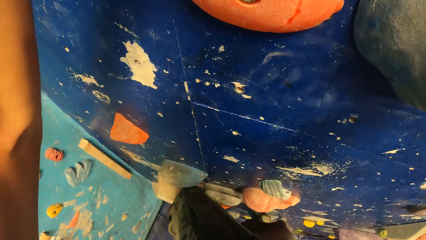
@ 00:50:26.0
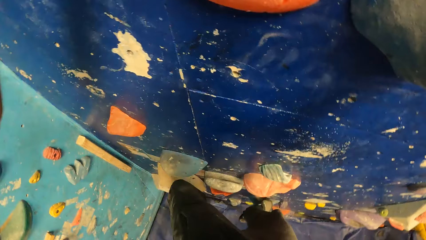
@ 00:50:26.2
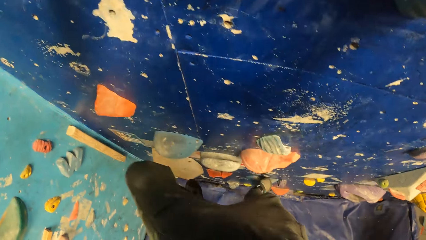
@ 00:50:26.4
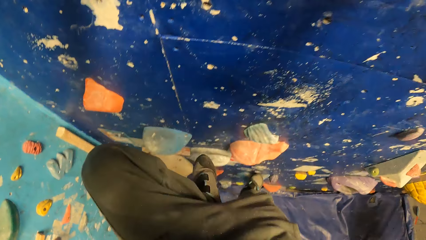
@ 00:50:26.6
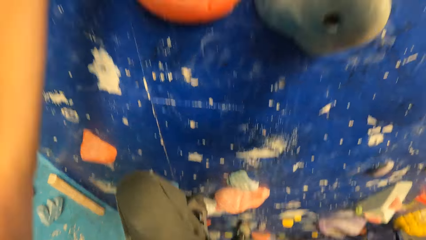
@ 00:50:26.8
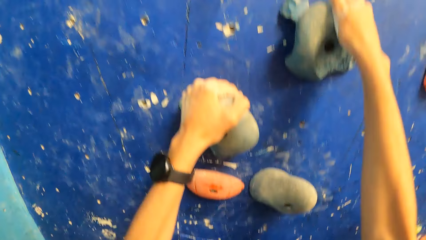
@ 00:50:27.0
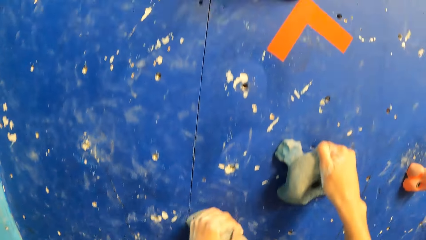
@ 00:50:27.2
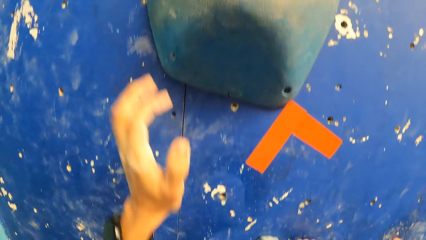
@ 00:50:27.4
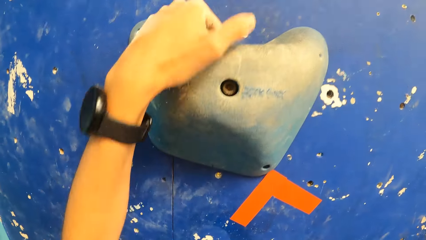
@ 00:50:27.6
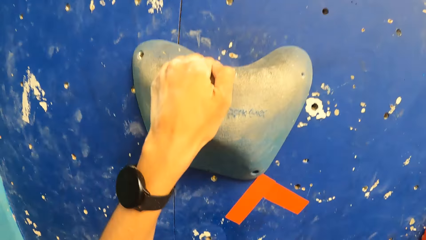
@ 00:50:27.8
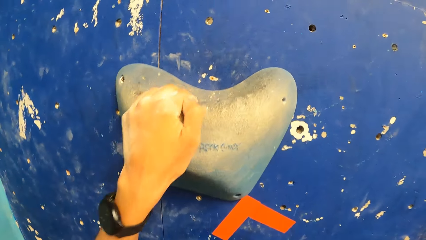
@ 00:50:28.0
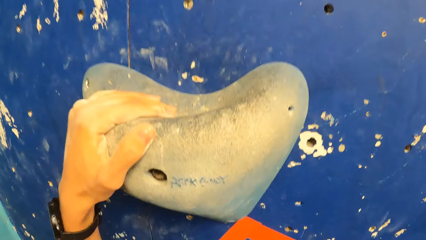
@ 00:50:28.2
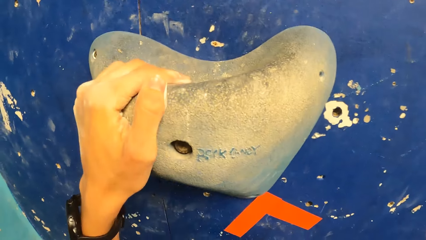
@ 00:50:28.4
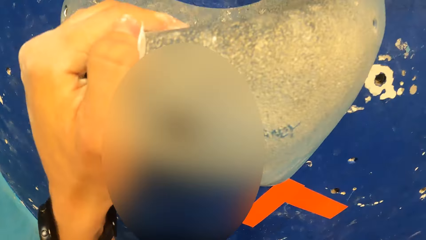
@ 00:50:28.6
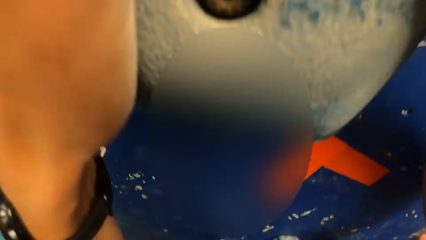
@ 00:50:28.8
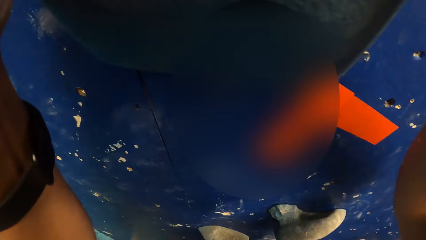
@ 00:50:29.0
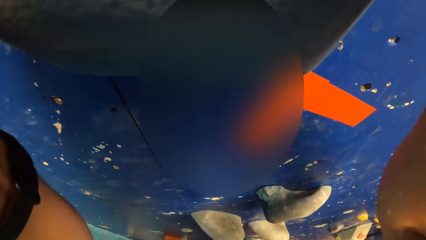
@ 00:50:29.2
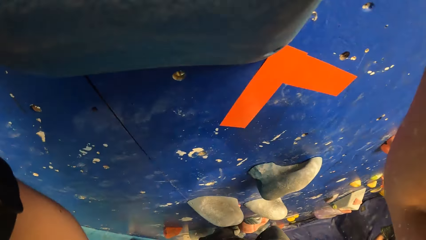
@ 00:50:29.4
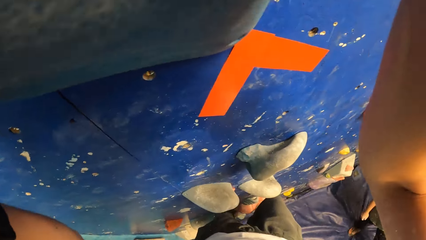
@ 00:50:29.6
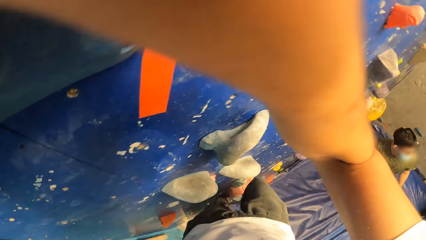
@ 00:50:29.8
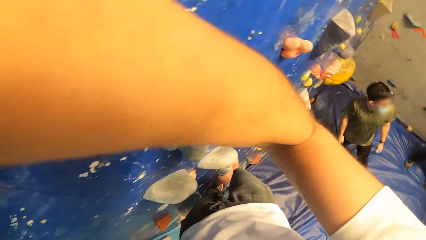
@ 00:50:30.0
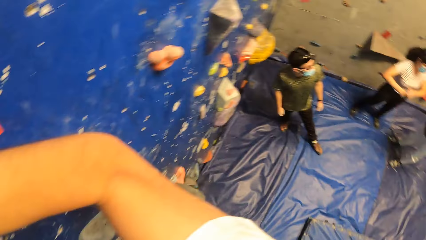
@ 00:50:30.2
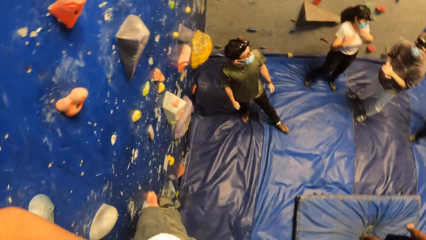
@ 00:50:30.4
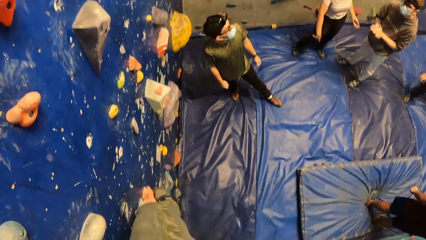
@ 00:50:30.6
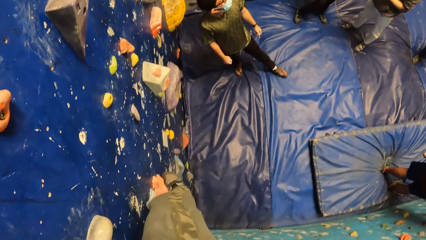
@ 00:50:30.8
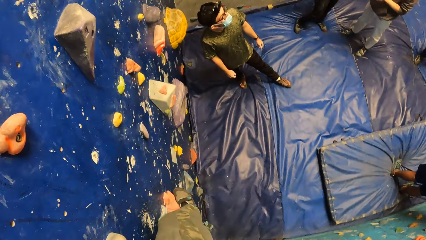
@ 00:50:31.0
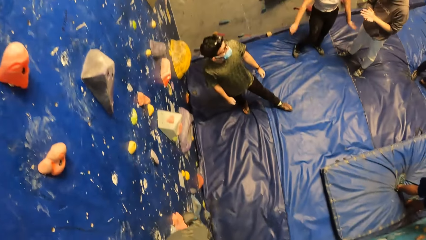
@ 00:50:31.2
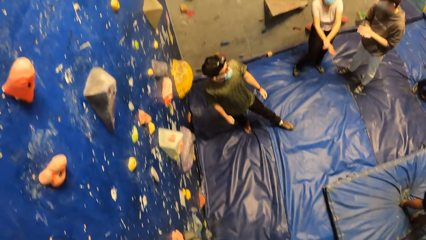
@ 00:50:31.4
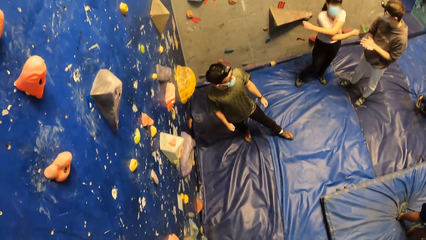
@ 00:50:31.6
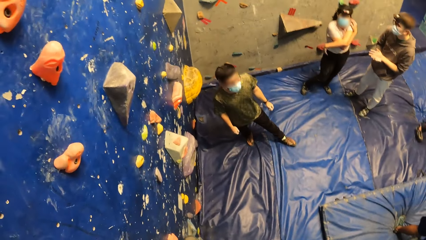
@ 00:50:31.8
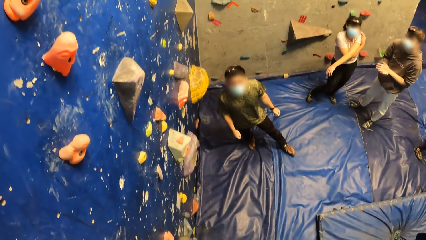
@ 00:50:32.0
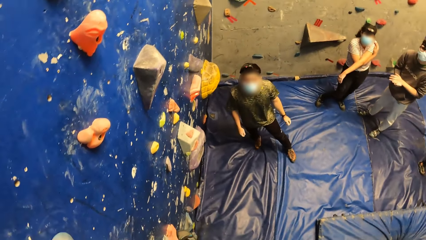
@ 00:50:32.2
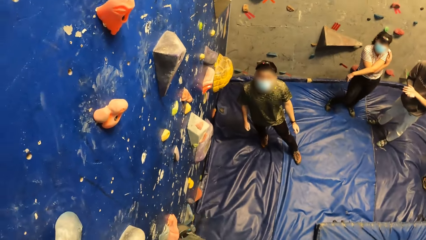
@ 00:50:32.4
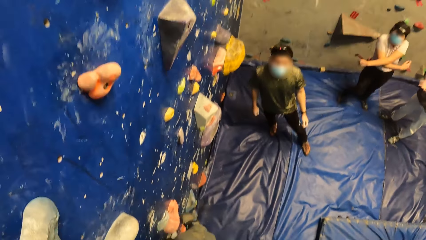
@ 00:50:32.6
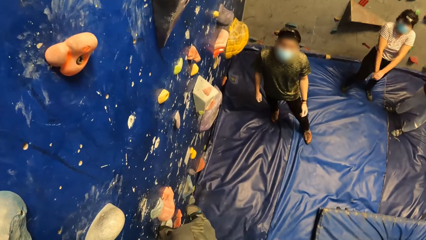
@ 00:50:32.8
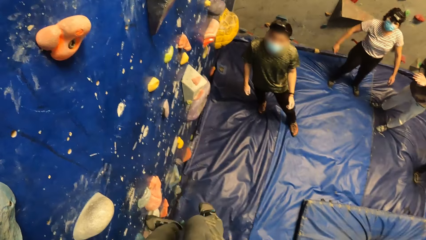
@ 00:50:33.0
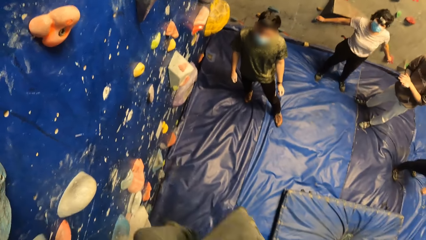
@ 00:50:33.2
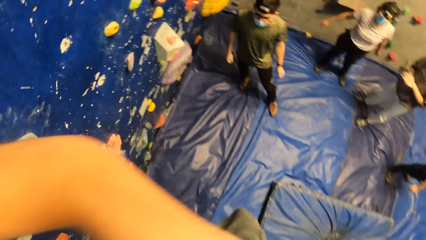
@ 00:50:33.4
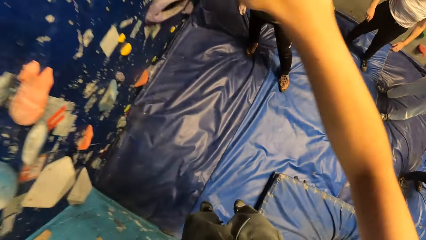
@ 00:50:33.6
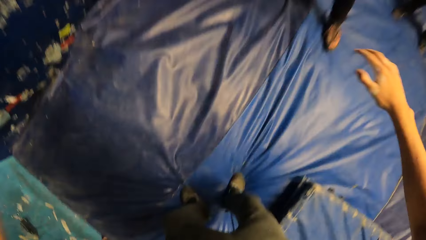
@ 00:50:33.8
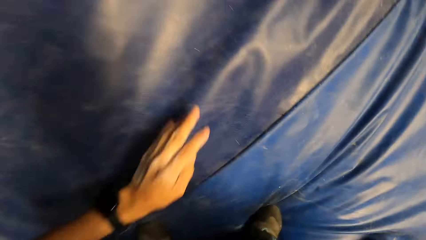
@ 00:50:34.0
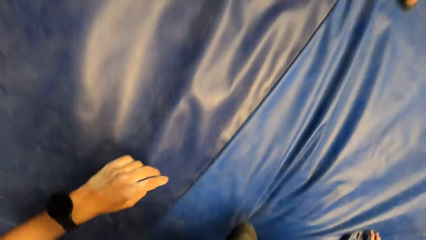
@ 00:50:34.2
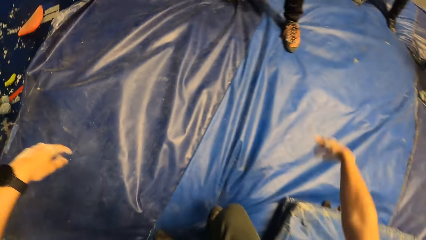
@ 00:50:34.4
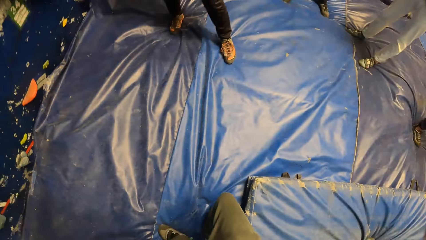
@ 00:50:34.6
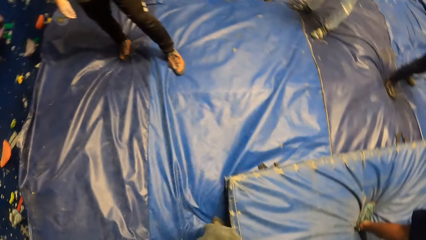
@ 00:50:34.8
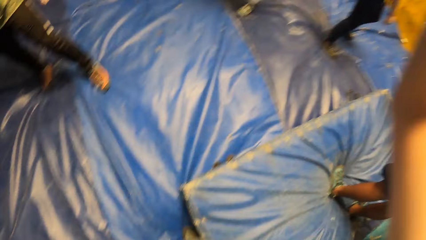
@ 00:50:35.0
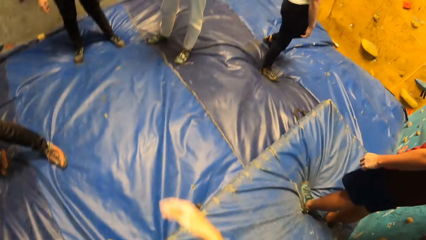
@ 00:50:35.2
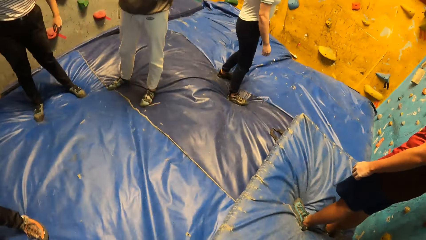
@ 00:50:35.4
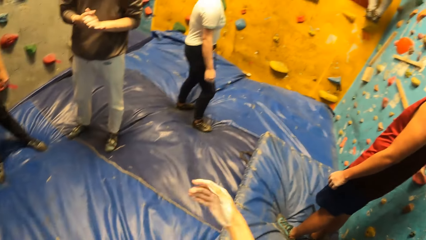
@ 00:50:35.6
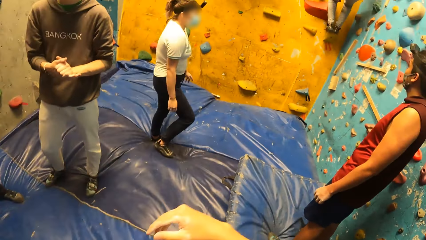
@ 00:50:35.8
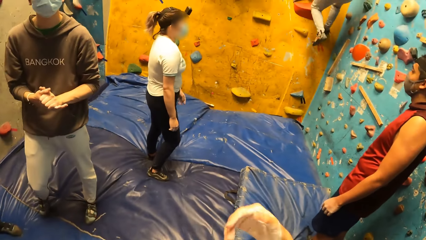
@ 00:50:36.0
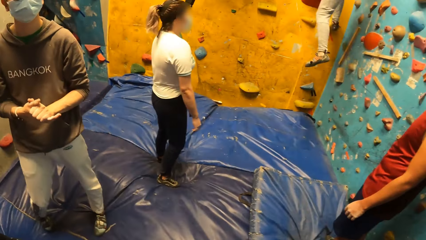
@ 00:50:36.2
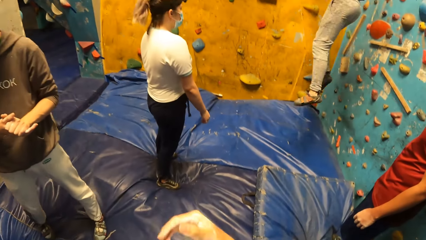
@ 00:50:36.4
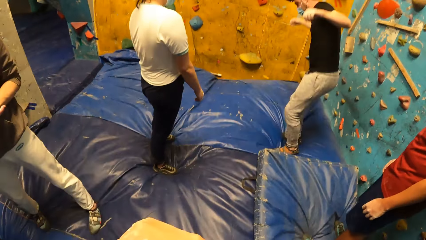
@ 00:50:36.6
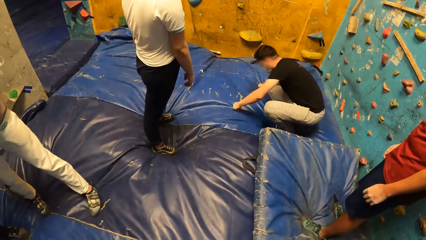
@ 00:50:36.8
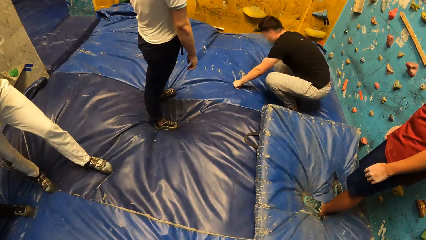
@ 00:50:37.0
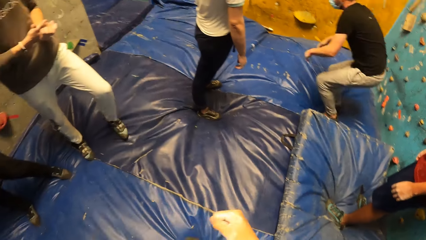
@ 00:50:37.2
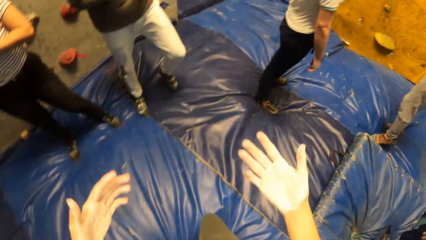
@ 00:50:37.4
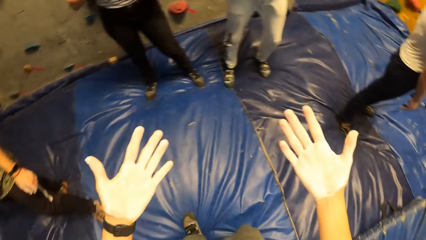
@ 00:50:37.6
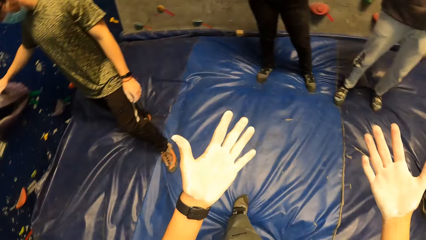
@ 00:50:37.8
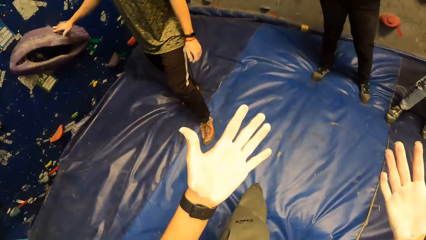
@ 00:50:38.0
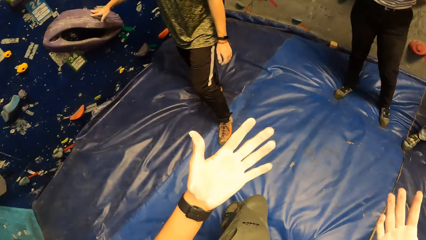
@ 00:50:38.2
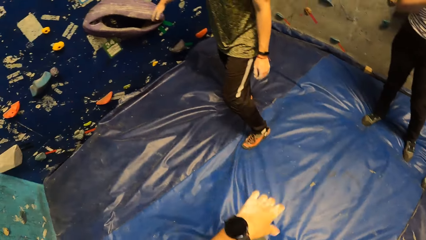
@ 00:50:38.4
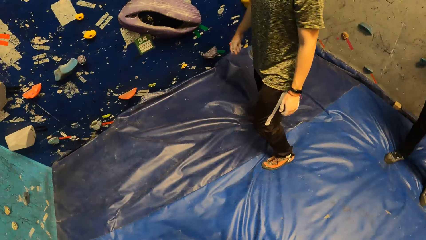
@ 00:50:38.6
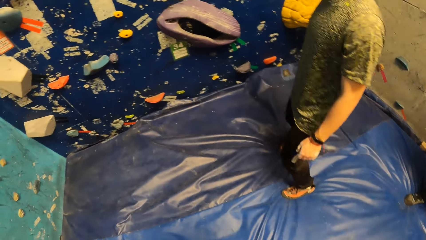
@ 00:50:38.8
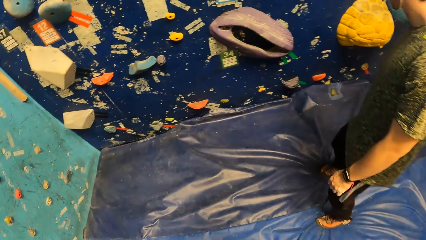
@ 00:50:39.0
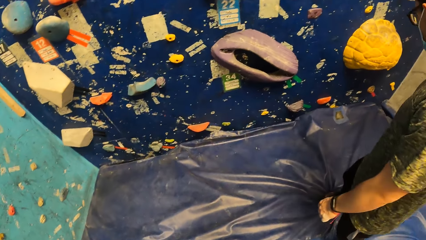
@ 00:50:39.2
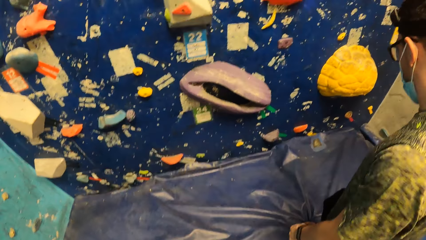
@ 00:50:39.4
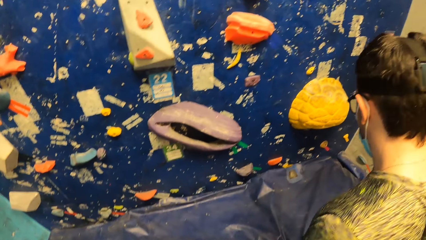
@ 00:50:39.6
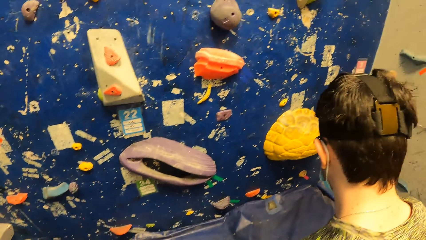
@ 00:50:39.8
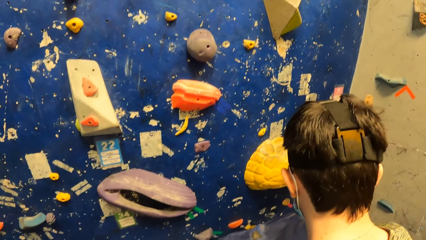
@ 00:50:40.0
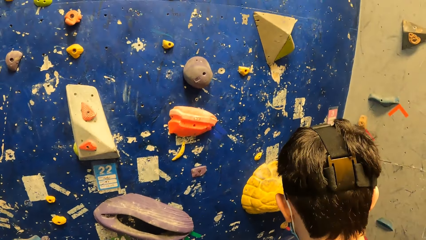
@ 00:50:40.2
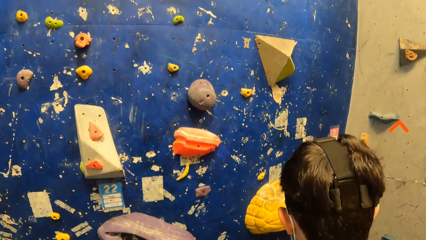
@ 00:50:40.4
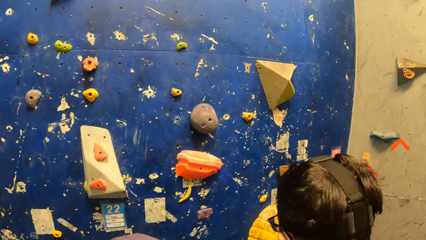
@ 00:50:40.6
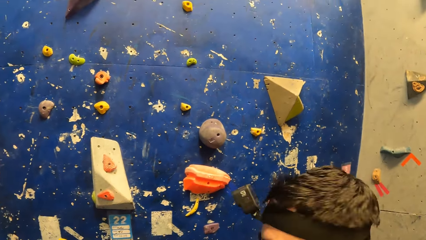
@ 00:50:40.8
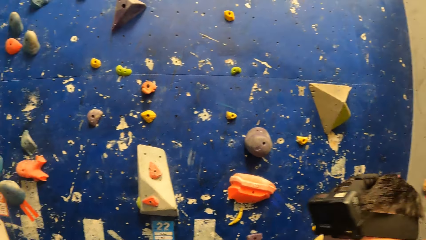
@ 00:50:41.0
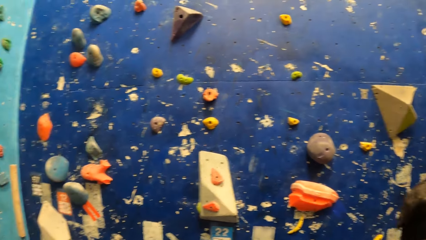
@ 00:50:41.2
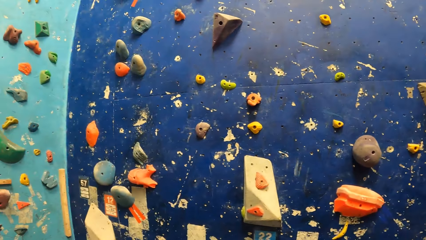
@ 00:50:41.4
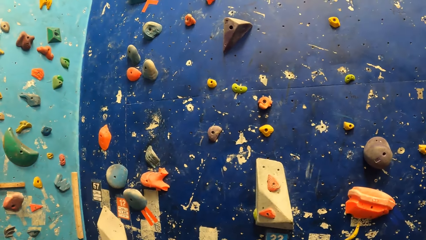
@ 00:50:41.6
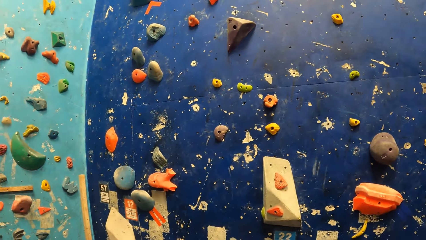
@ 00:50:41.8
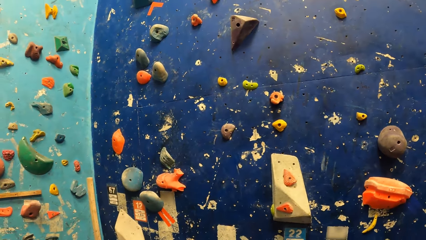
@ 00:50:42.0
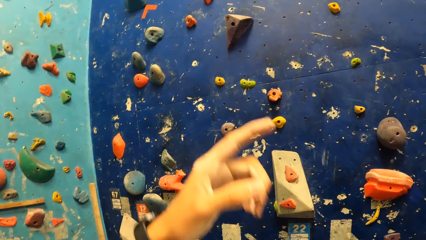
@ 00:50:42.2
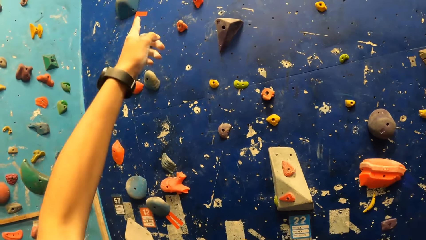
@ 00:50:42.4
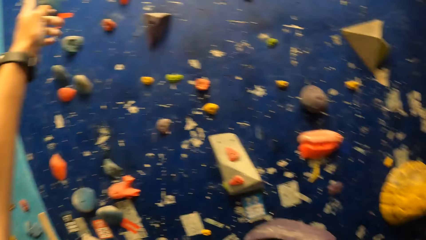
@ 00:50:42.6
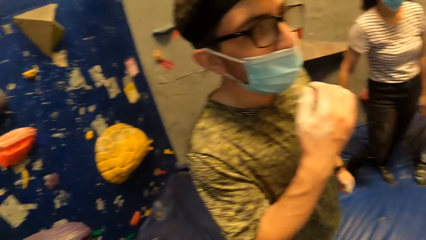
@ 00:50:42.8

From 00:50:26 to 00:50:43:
The woman swings her hands. The camera wearer jumps down from the wall. They swing the hands and walk around. The man jumps down from the wall. The camera wearer looks at the hands and looks at the wall.
